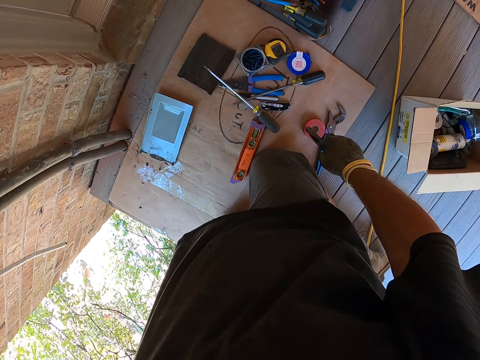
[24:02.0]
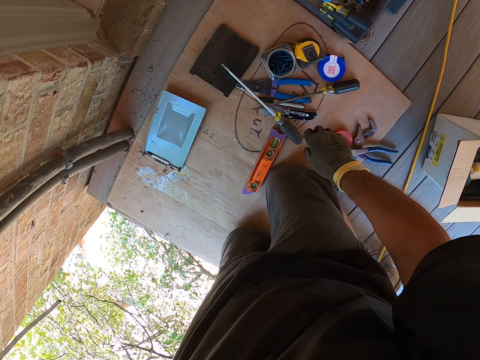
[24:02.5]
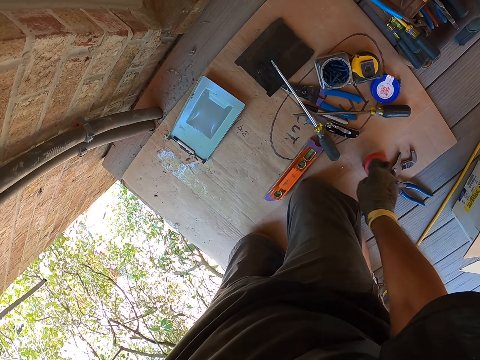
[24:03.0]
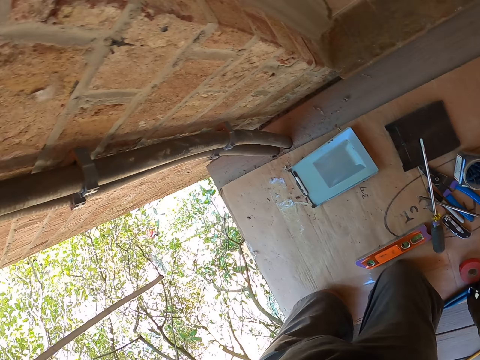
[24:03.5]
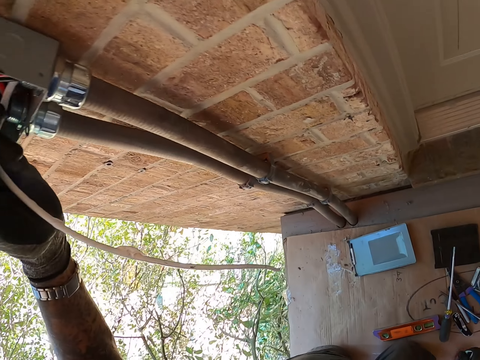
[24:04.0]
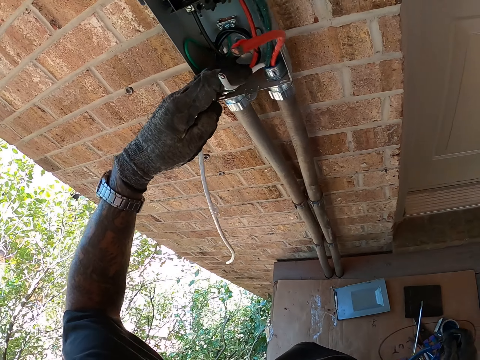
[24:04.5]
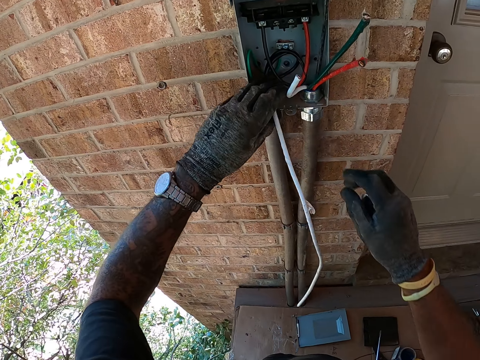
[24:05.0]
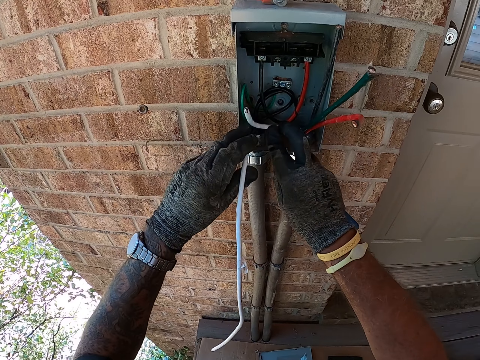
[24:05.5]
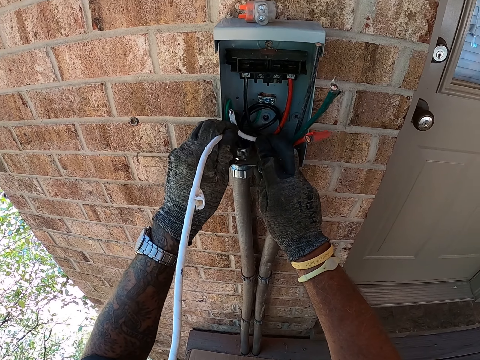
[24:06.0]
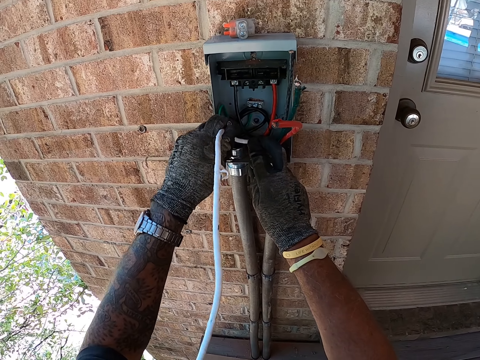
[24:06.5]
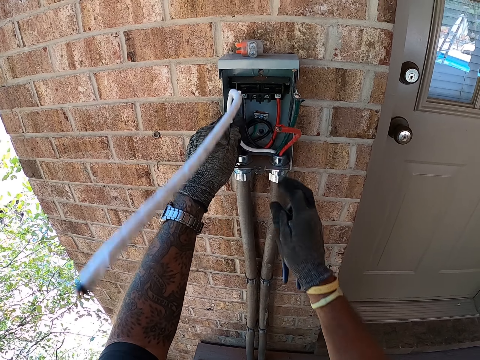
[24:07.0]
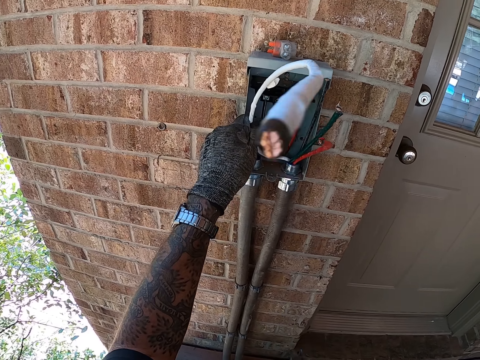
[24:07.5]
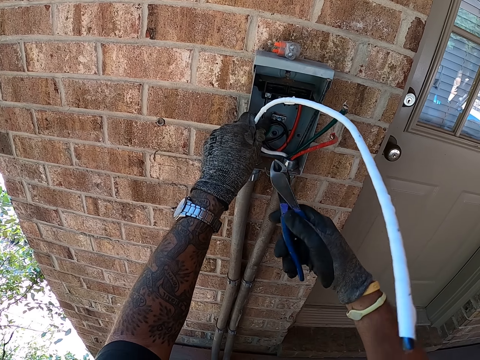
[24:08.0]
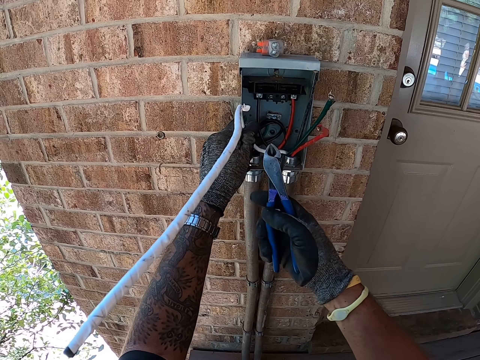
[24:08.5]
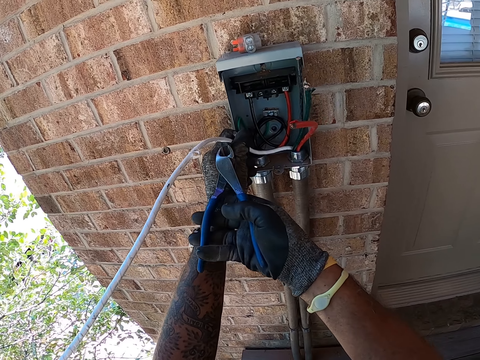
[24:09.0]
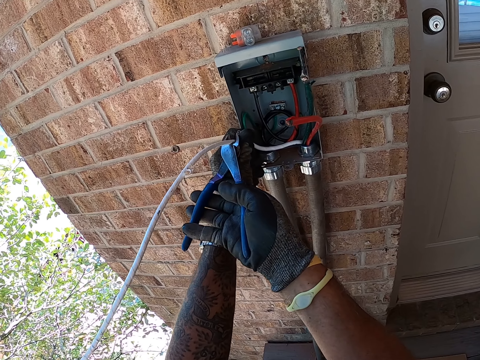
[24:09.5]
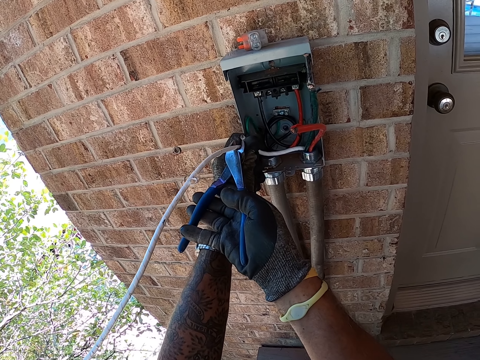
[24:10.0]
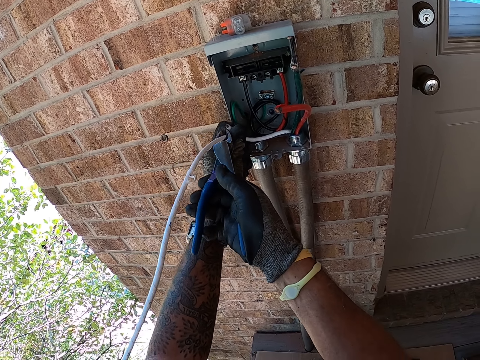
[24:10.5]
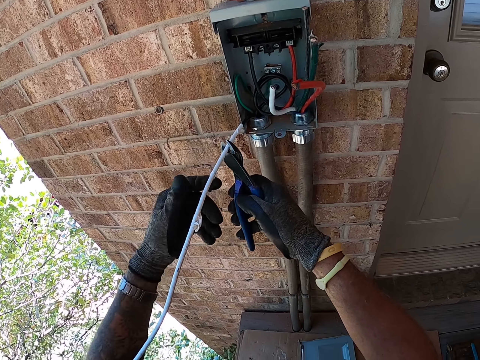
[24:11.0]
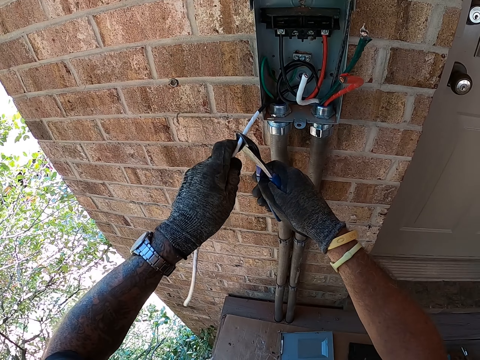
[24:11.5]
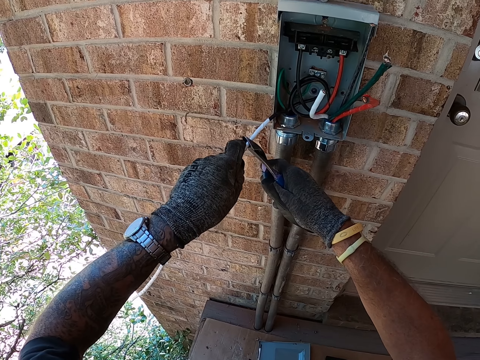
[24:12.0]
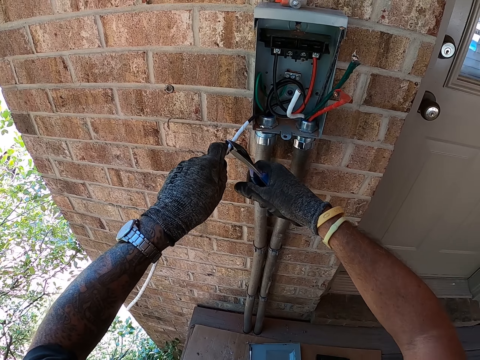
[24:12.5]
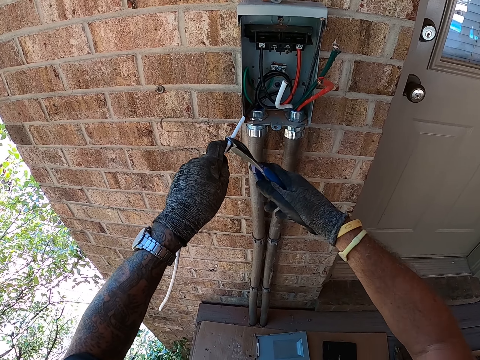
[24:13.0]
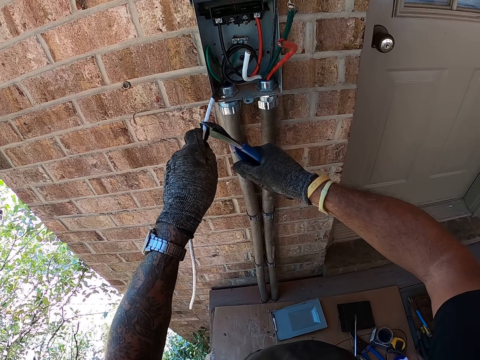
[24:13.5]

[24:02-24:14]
The camera wearer puts the pliers on the carton. They look around. They fix the wire in the box. They cut the excess power cable with the cutter pliers.

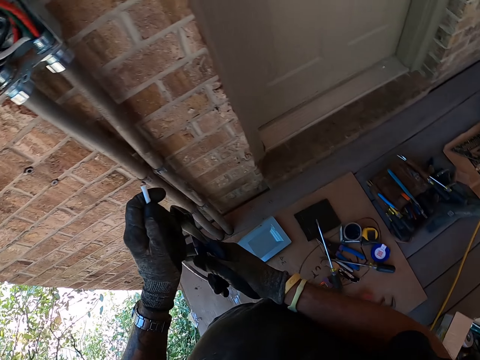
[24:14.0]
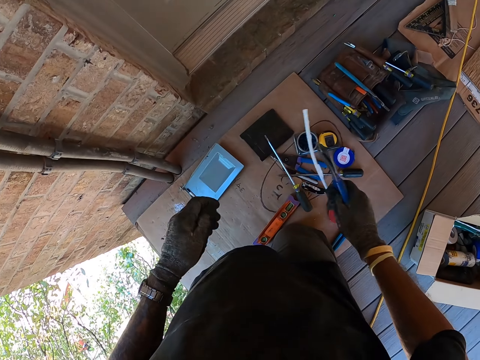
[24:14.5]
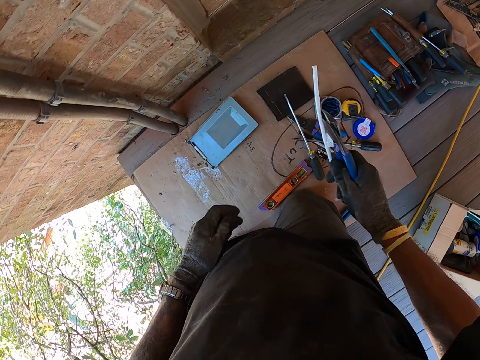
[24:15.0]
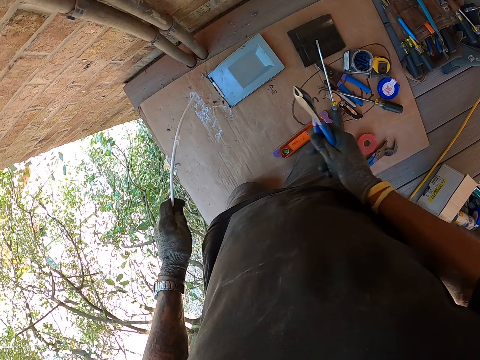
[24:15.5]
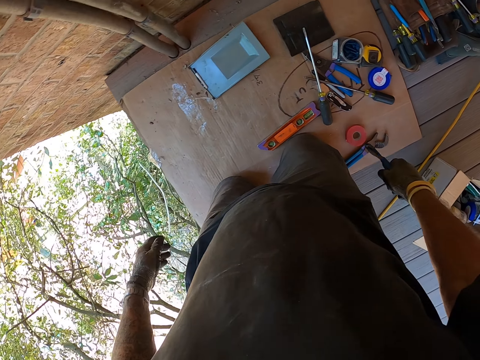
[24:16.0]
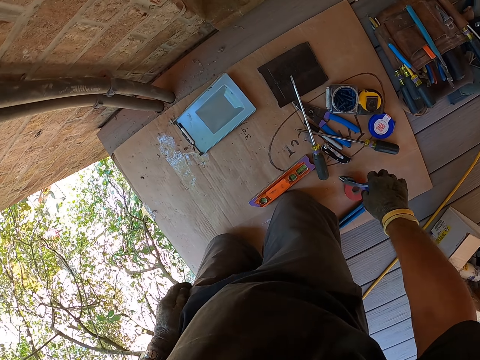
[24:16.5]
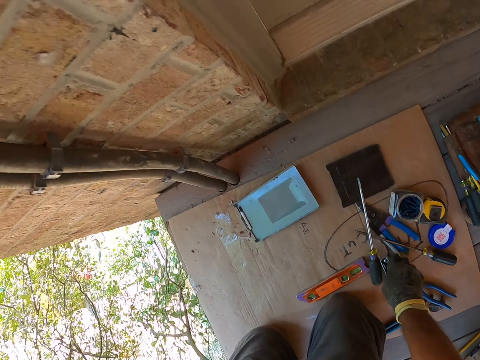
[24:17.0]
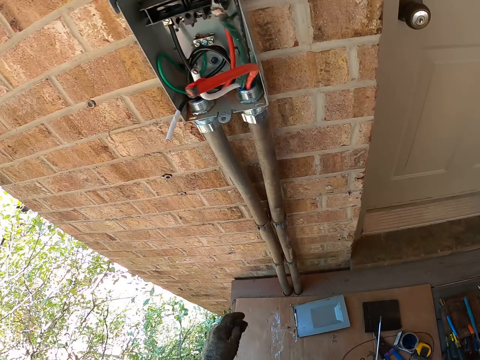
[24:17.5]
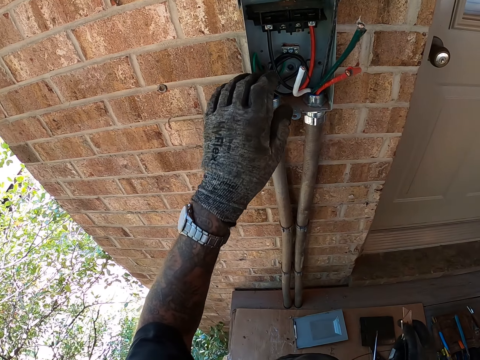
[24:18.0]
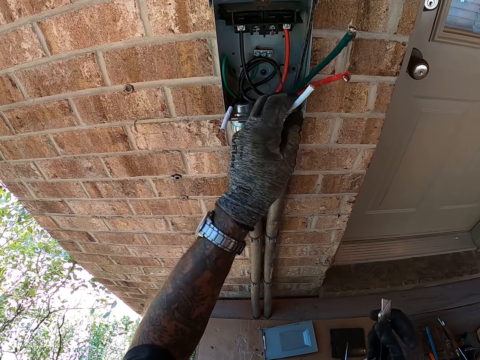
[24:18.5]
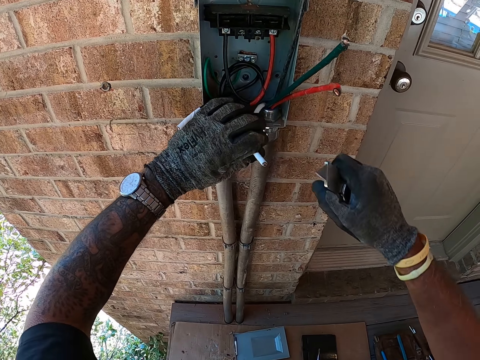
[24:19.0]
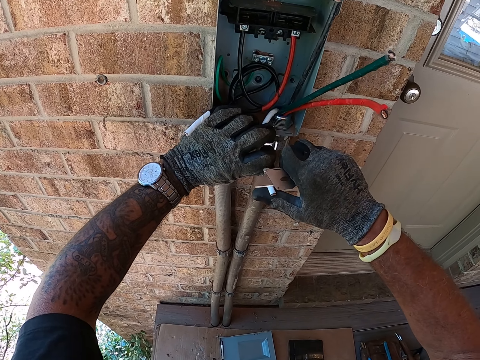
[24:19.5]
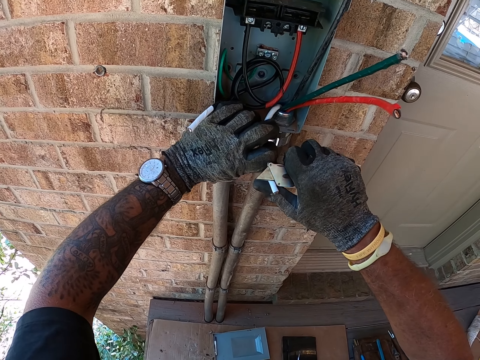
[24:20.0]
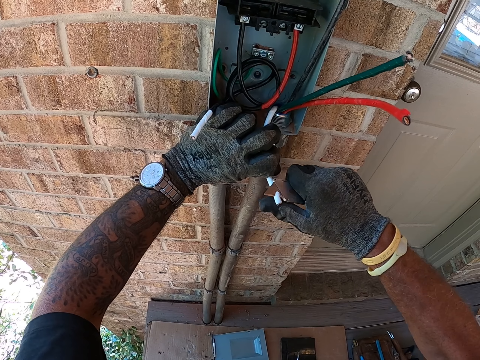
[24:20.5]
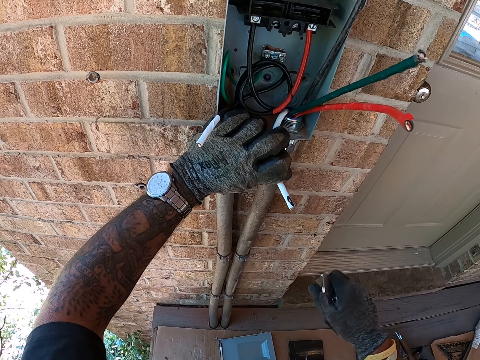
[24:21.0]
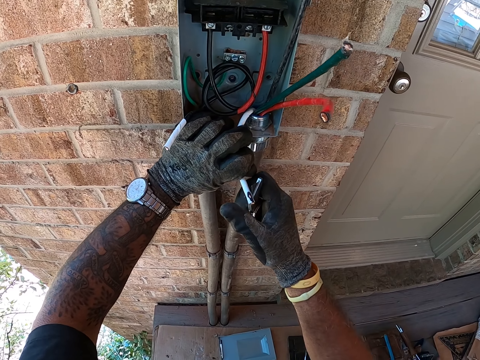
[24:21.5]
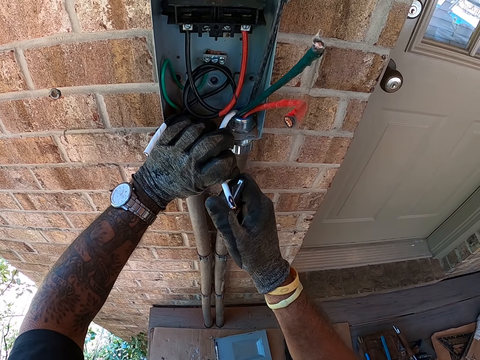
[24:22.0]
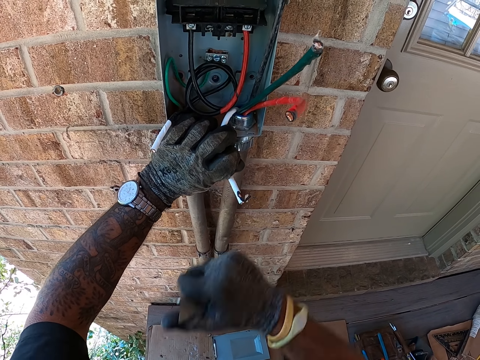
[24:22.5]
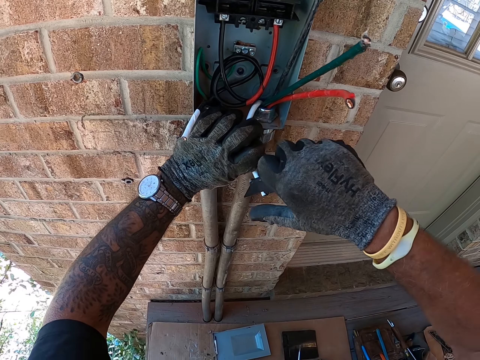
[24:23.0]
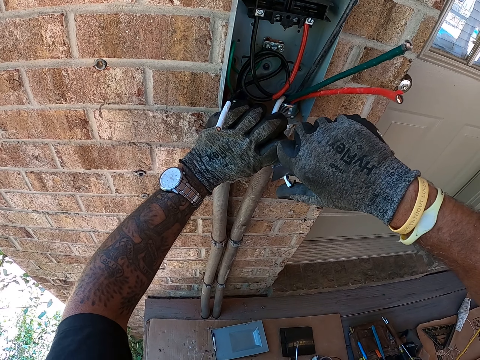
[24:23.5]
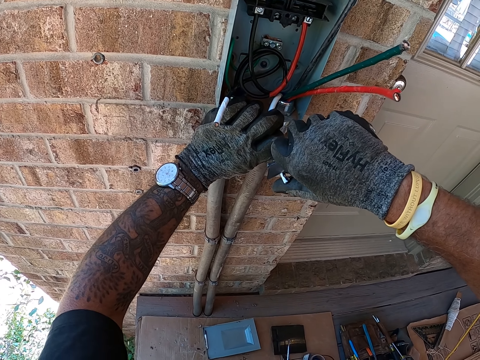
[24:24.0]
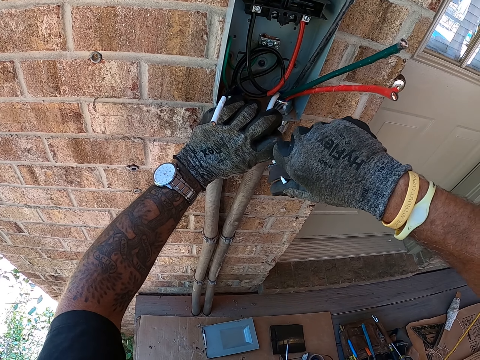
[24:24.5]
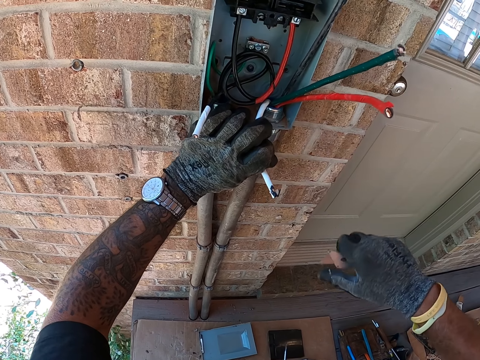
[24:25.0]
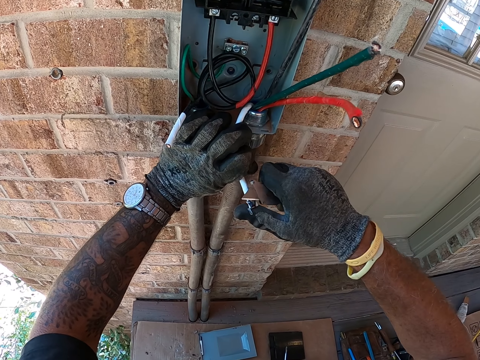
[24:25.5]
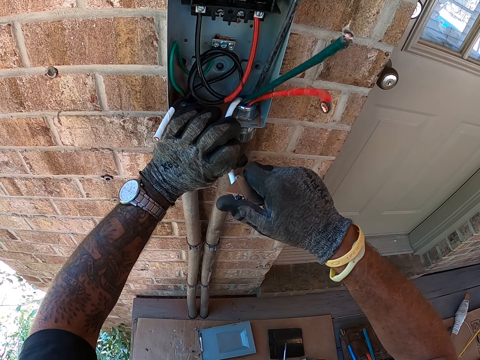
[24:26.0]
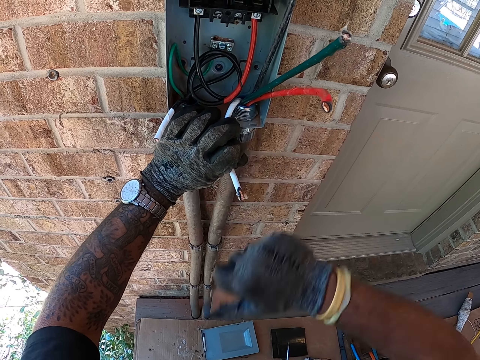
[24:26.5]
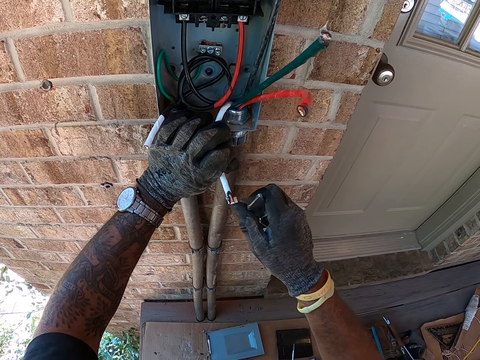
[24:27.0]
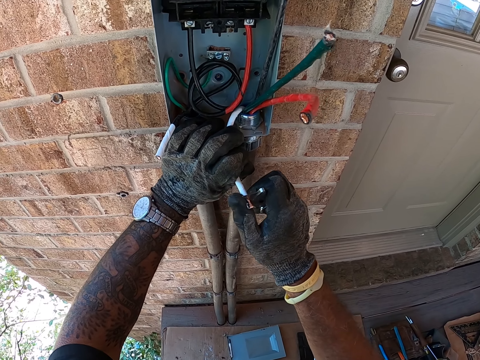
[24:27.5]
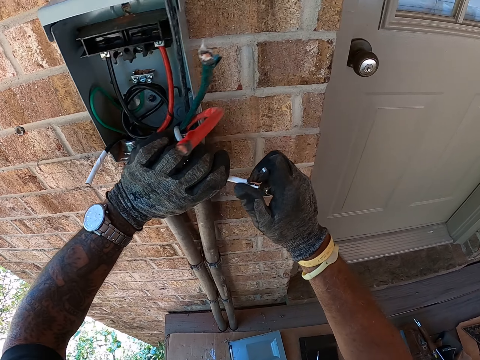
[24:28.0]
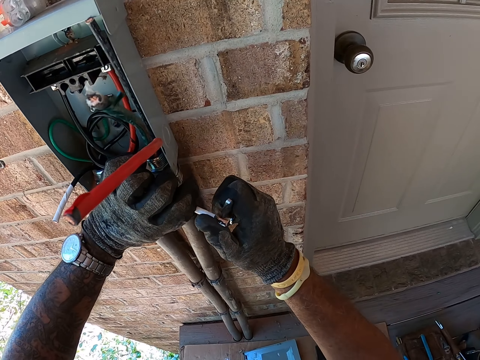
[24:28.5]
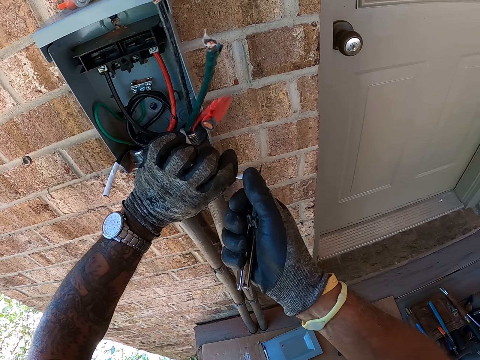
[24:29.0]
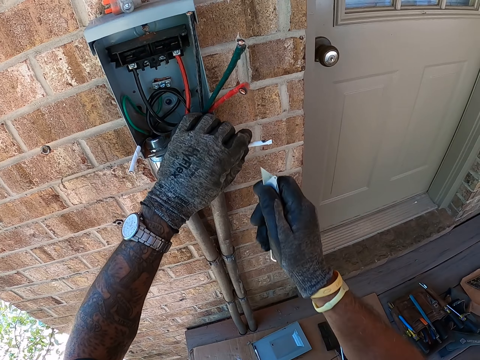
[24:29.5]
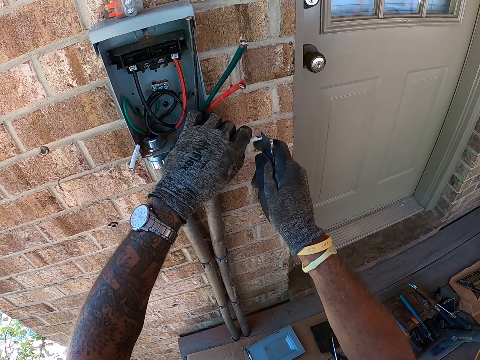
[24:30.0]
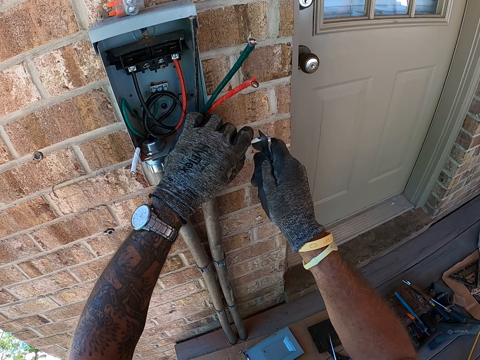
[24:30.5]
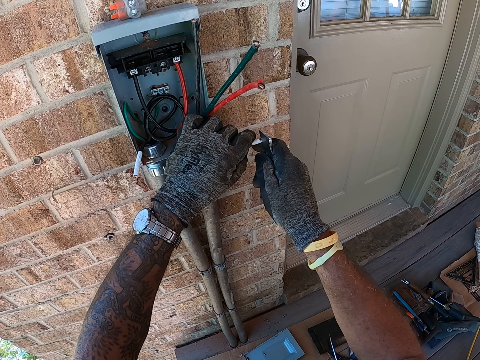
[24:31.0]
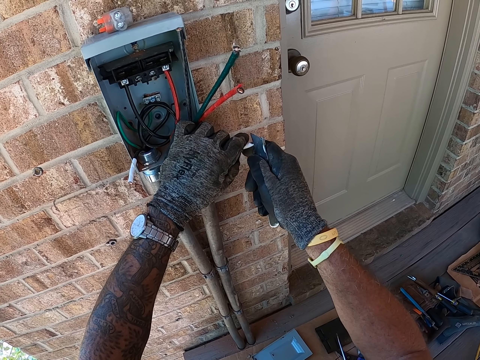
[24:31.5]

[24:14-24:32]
The camera wearer picks up the wire with the other hand. They look around. They pick up the wire with the other hand. They throw away the excess power cable on the ground. They put the pliers on the floor. They pick up a stationery knife or utility knife on the carton. They pick up the wire. They cut off the plastic on the ends of the power cables with the utility knife. They look around. They cut a wire with the stationery knife.
